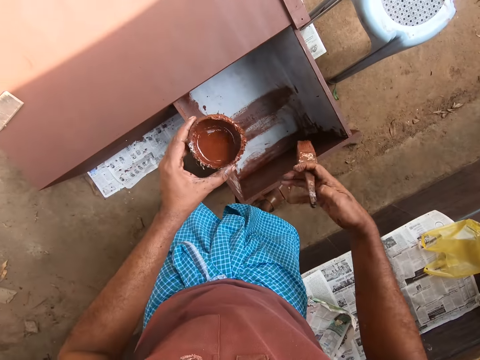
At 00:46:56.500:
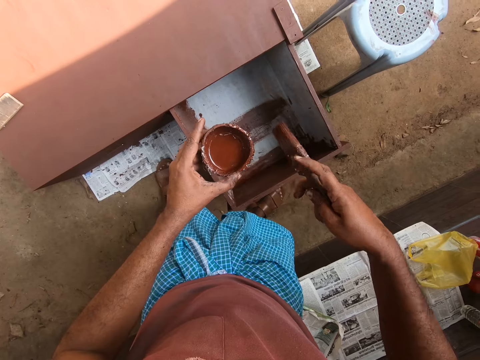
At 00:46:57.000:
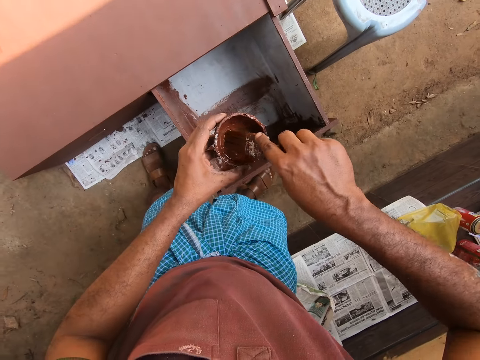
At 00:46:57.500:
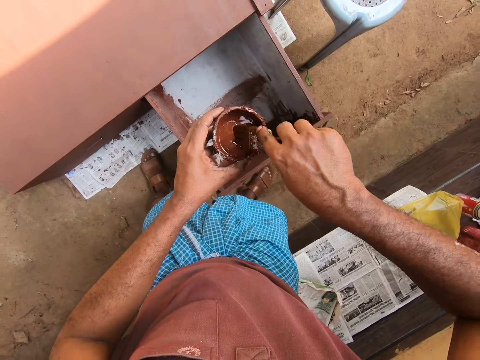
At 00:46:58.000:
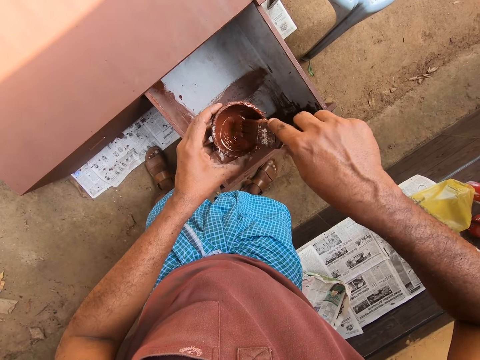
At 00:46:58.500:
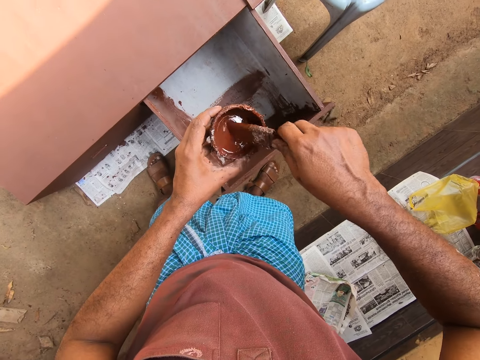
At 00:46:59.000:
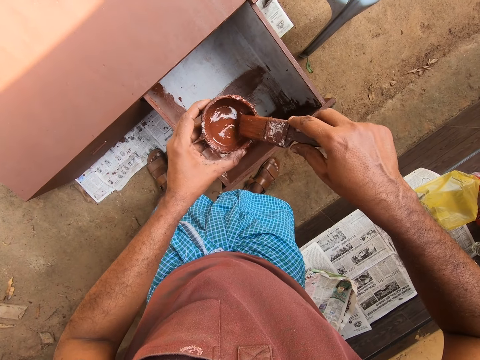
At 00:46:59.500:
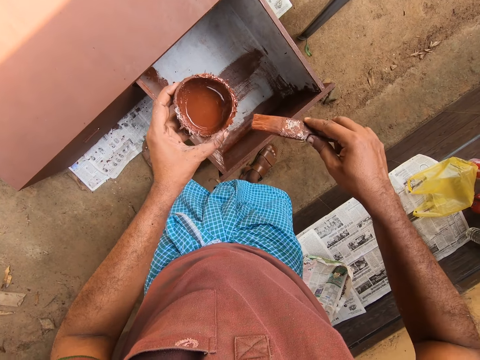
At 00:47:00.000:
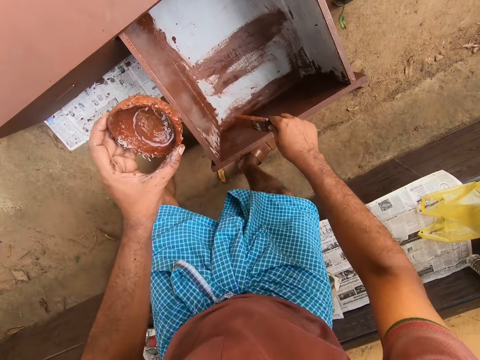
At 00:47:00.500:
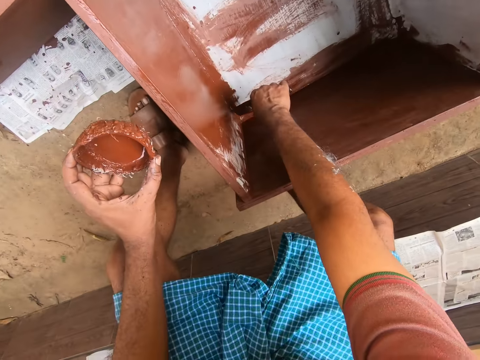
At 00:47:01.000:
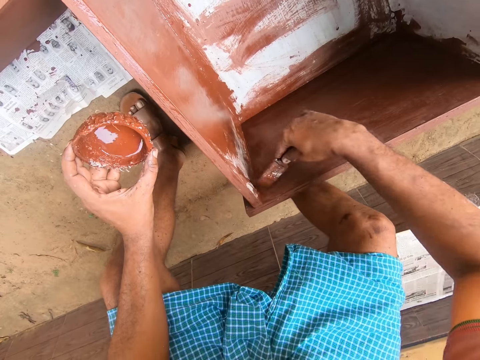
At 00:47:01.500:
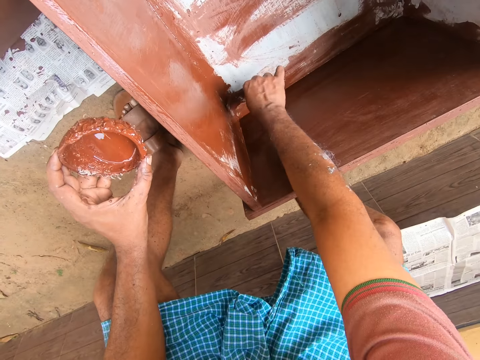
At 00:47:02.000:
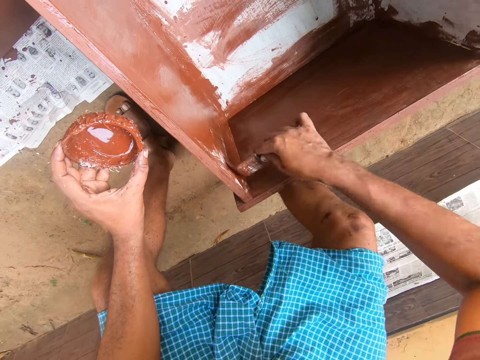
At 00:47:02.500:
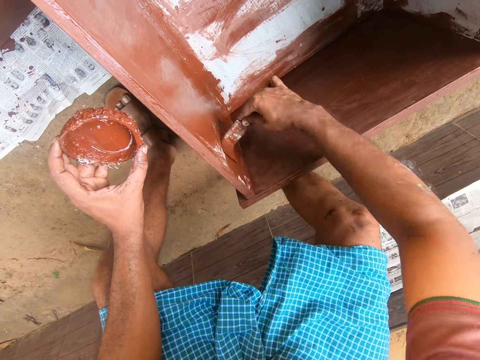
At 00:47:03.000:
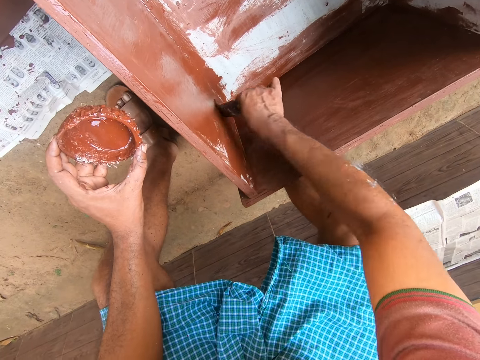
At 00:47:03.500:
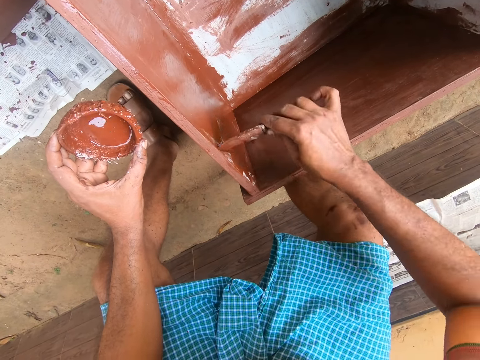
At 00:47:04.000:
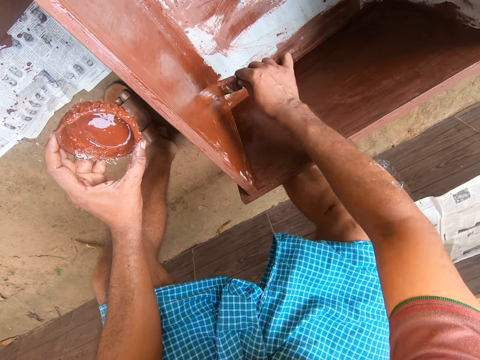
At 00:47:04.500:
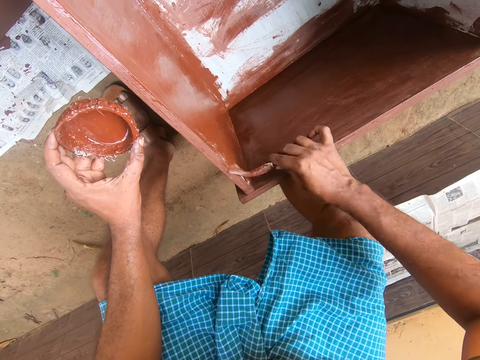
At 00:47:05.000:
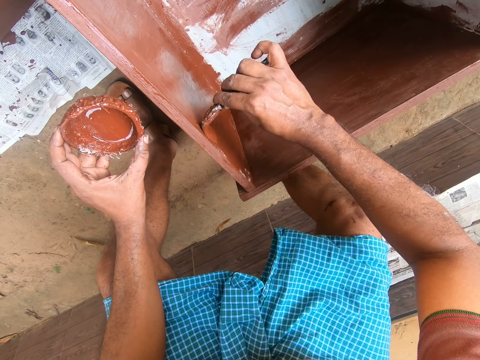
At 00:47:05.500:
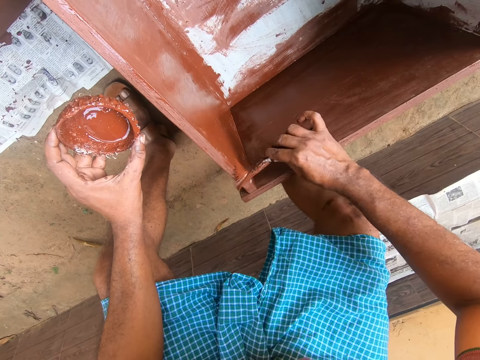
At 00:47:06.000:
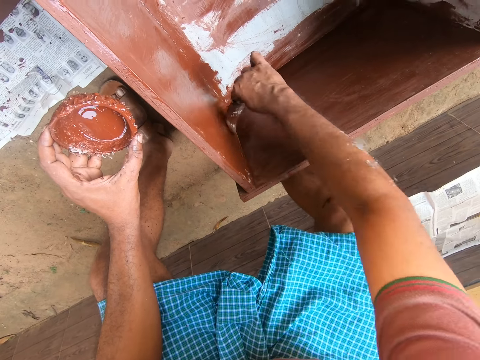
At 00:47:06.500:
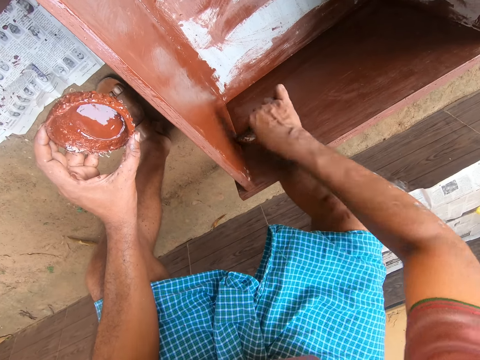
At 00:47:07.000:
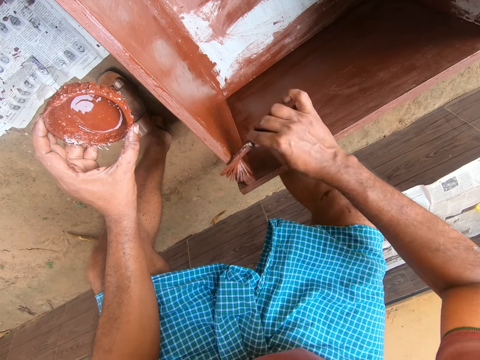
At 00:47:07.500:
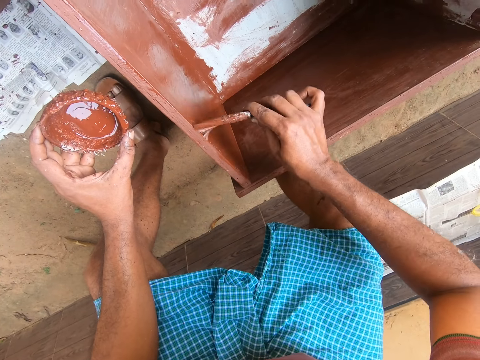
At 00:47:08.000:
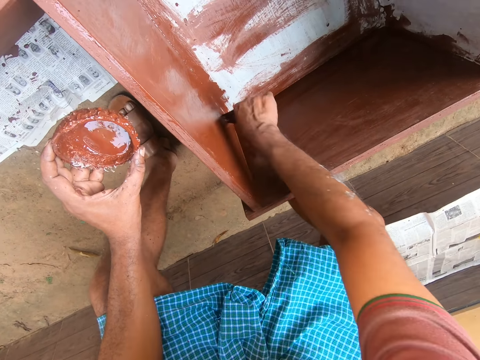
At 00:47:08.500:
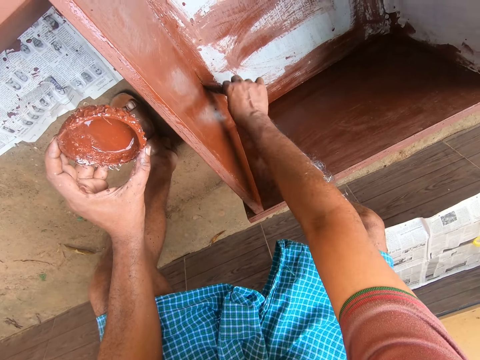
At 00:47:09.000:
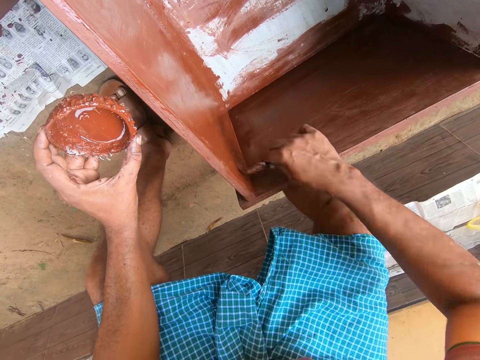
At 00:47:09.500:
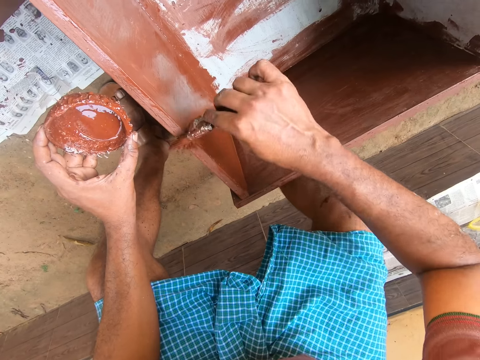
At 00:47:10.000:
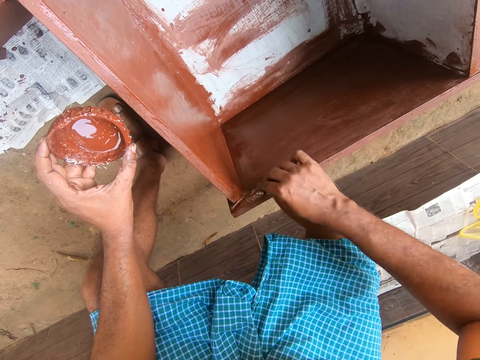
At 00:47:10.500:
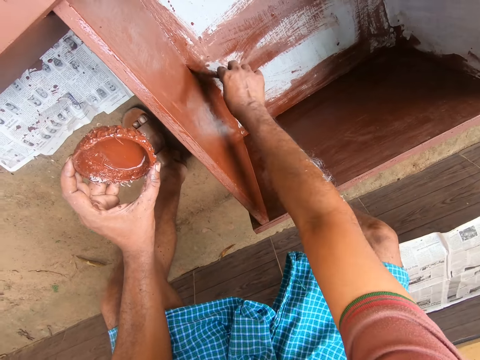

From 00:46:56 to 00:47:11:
The camera wearer takes paint from the cup of paint with the paint brush in his hand. He paints the inner part of the drawer with the paint brush.

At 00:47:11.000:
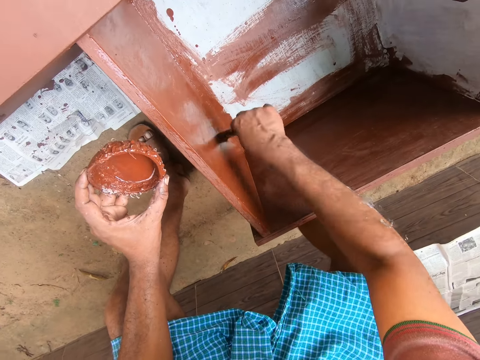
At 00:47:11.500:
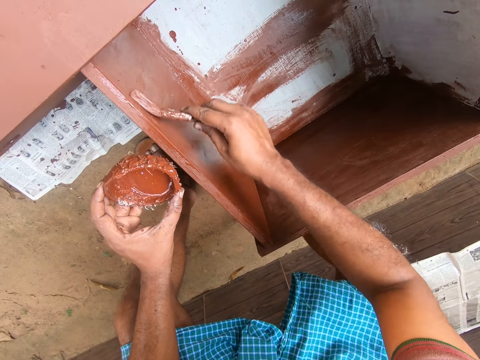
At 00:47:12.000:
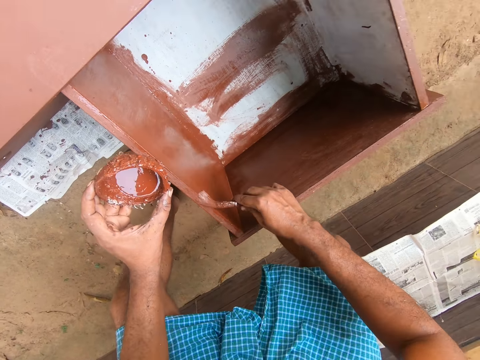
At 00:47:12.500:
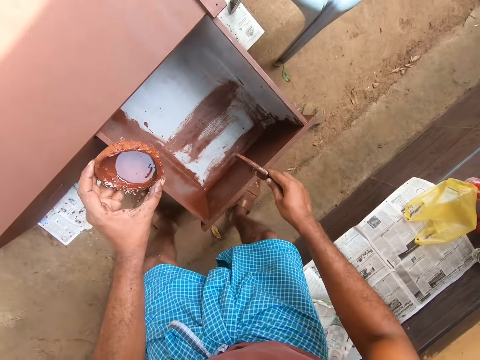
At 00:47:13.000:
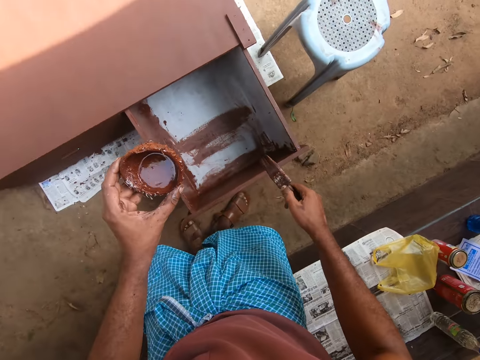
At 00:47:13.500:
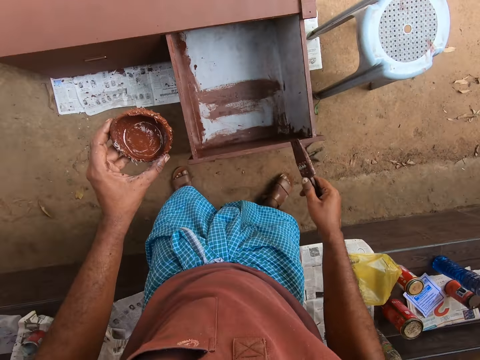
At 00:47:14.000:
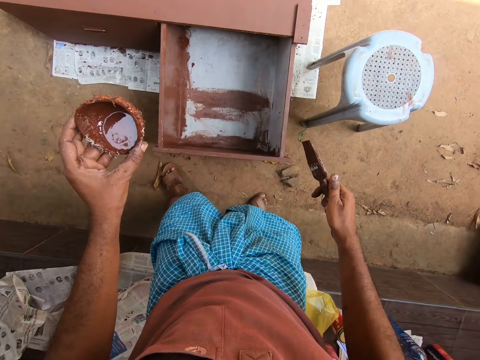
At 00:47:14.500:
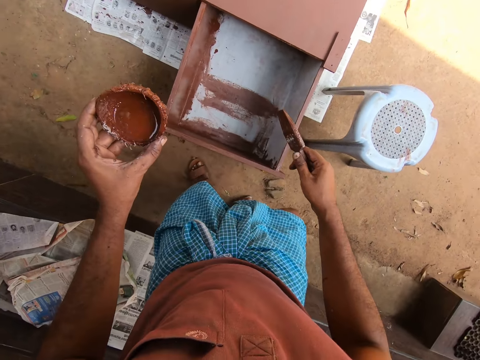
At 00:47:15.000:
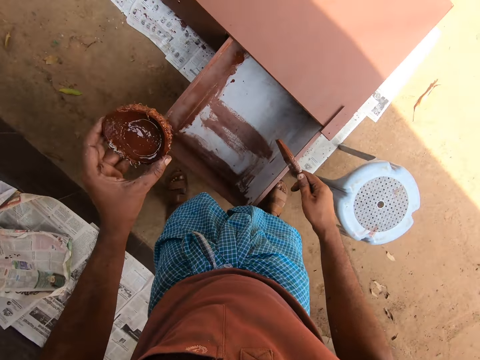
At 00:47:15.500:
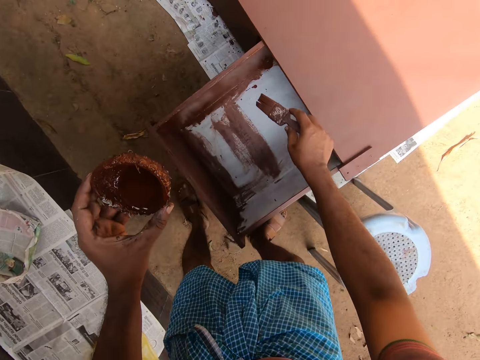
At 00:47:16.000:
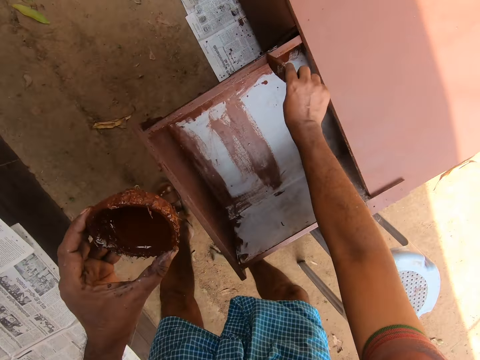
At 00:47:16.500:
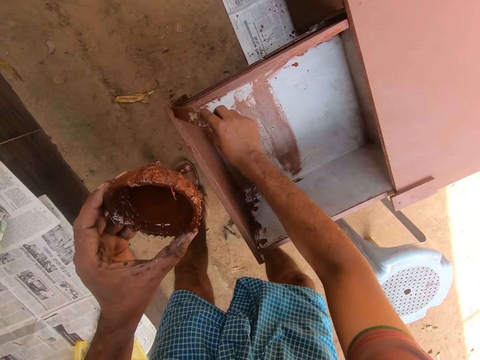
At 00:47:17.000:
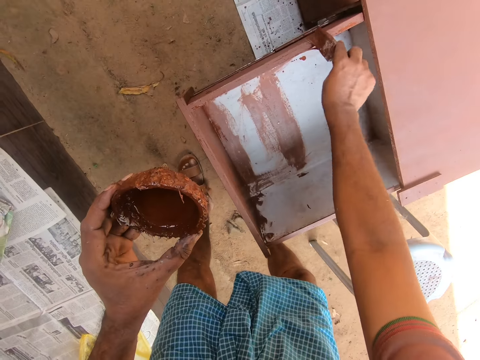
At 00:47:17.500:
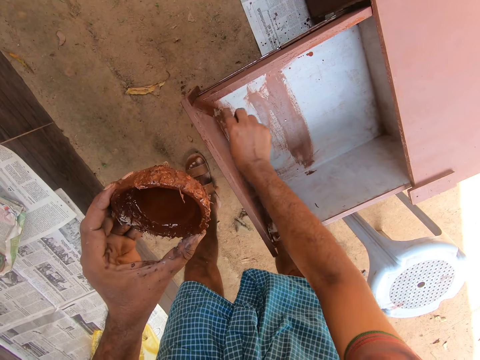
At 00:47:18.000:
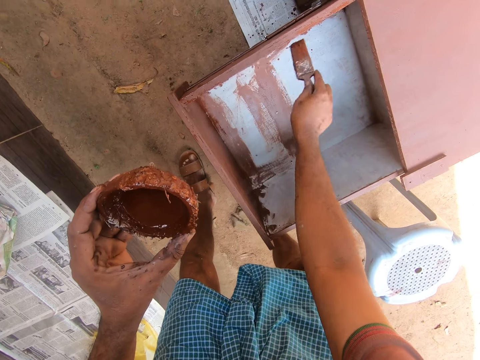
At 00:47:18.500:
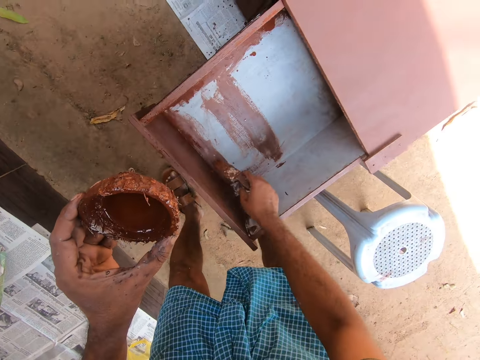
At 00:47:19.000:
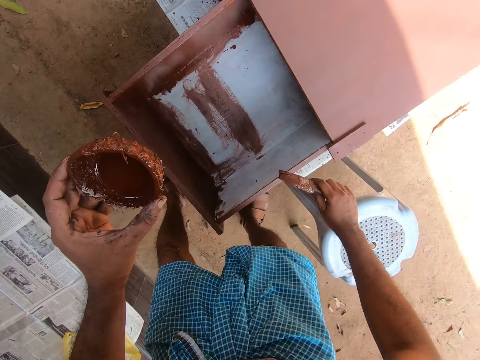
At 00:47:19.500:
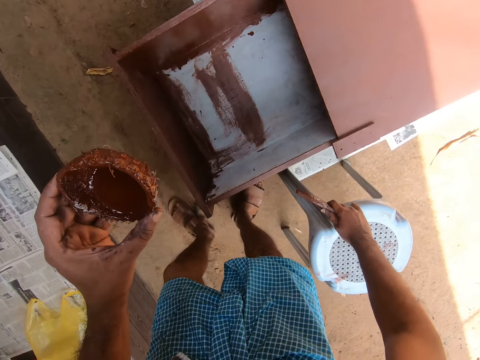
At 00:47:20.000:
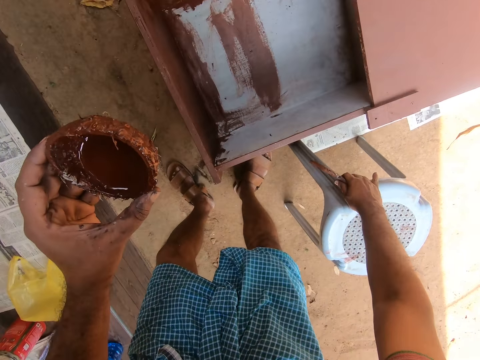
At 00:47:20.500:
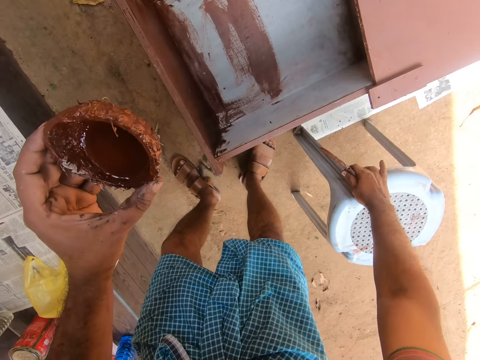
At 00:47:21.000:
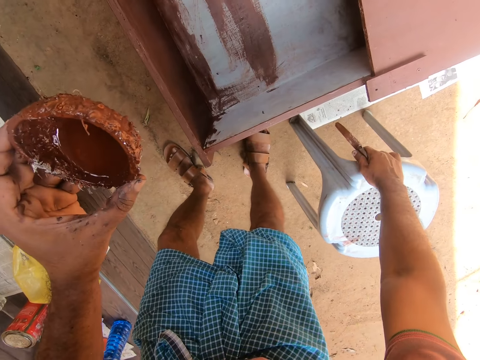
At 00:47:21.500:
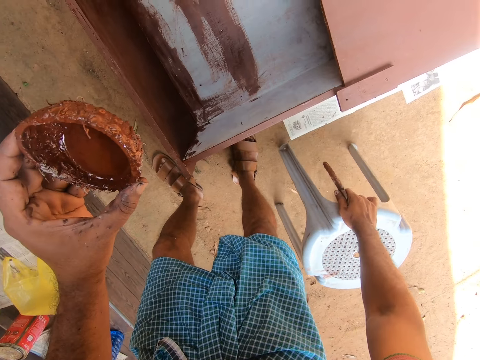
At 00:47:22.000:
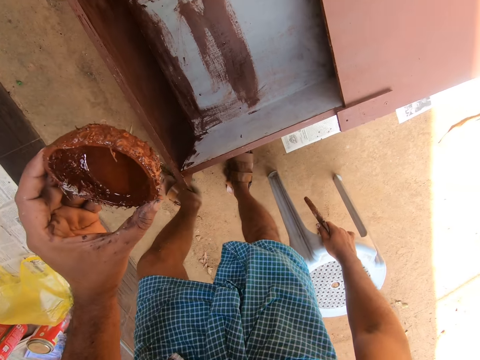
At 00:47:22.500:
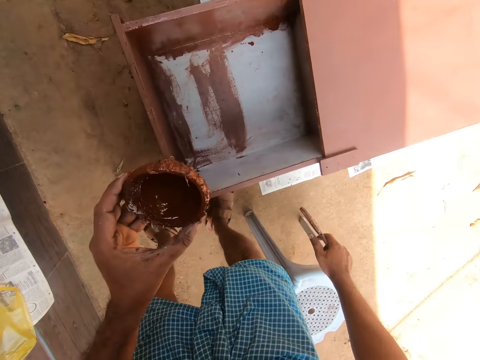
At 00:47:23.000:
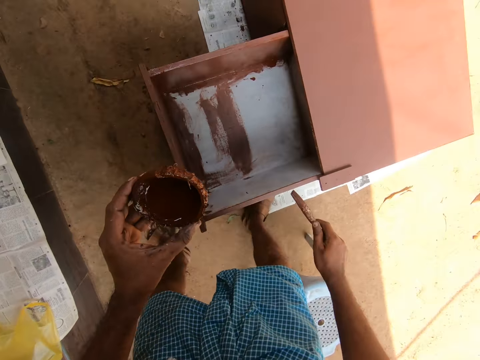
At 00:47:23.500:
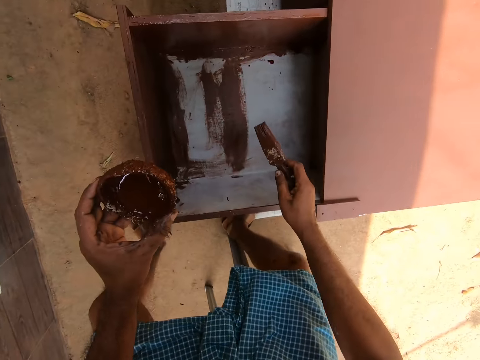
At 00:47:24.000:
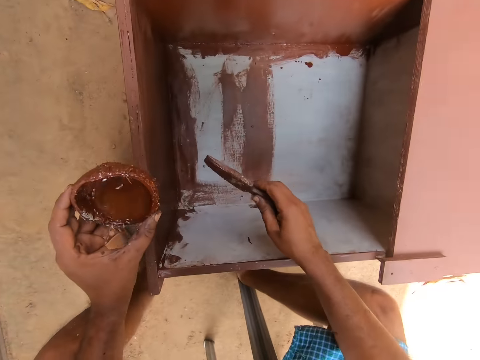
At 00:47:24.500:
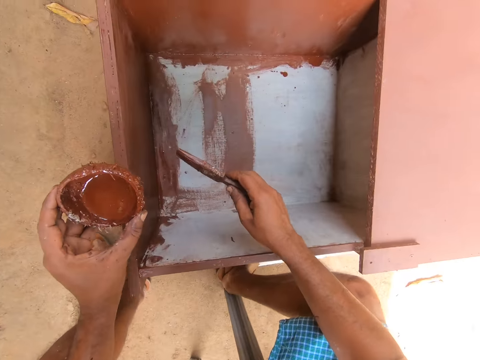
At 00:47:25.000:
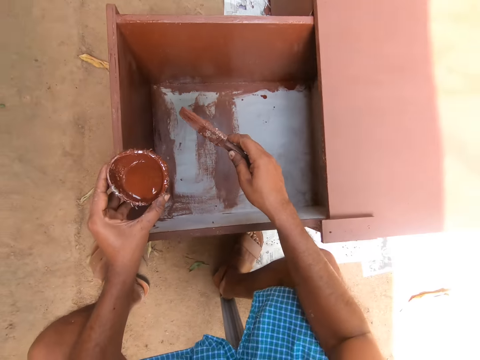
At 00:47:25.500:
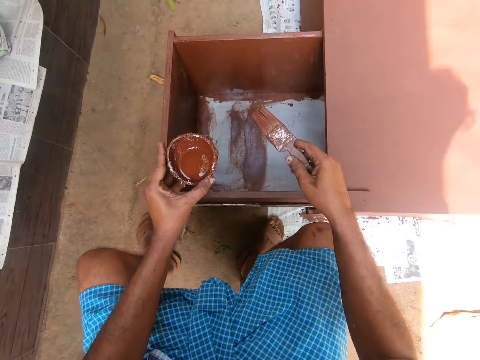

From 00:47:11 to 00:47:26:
The camera wearer moves around the drawer to its other side. He paints the edges of the drawer. He moves a plastic stool with his right hand. He sits on the plastic stool.
